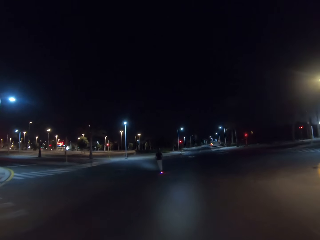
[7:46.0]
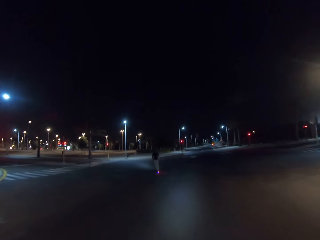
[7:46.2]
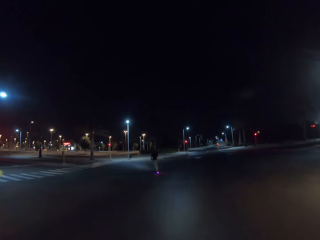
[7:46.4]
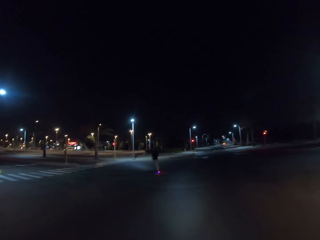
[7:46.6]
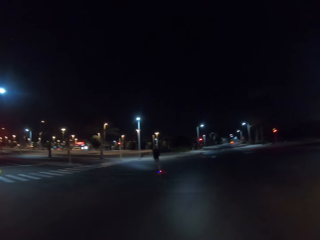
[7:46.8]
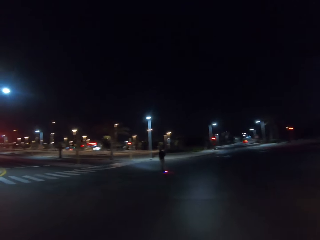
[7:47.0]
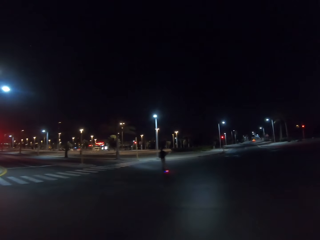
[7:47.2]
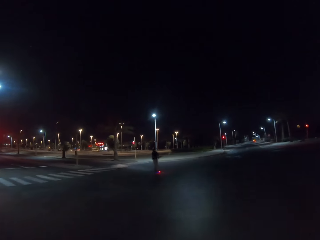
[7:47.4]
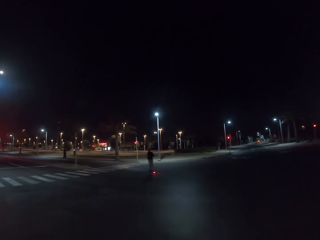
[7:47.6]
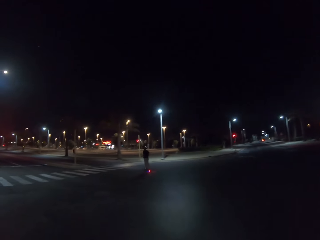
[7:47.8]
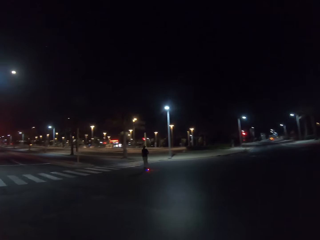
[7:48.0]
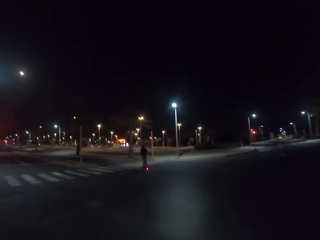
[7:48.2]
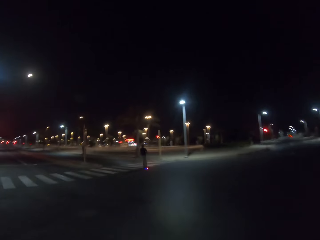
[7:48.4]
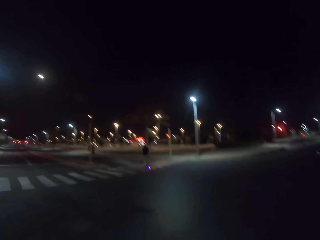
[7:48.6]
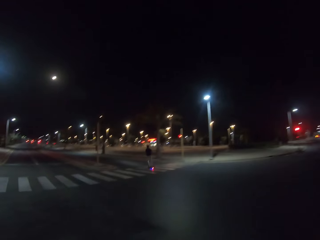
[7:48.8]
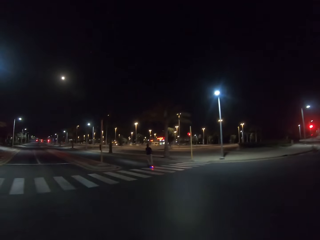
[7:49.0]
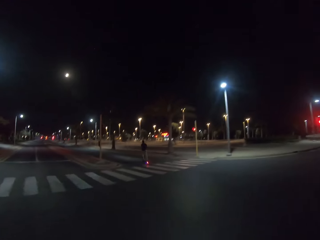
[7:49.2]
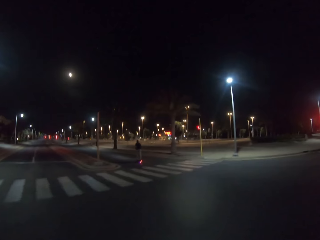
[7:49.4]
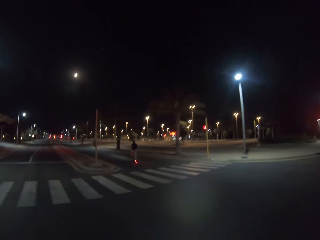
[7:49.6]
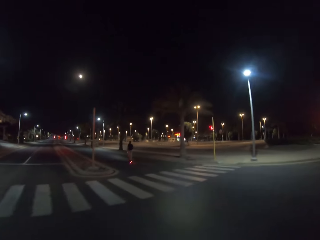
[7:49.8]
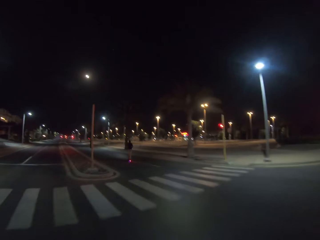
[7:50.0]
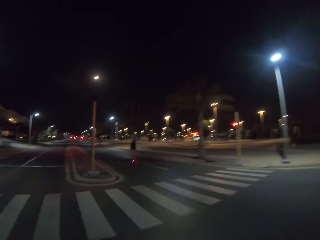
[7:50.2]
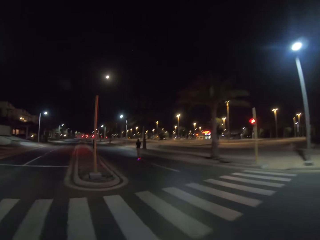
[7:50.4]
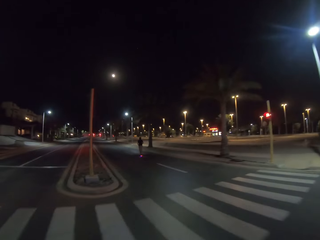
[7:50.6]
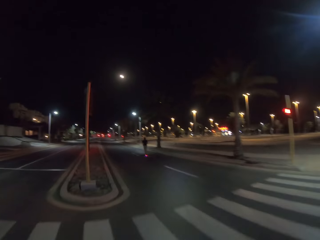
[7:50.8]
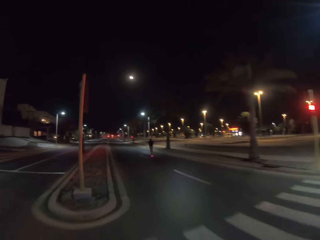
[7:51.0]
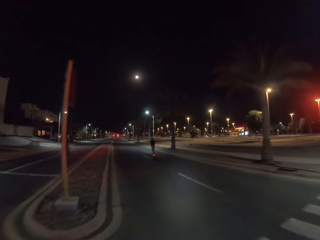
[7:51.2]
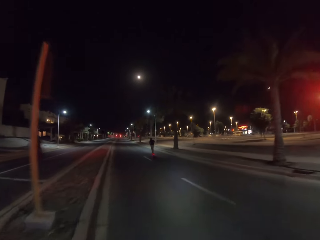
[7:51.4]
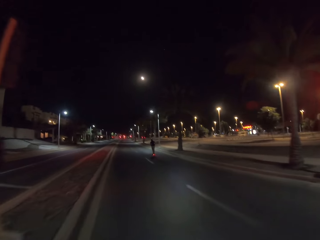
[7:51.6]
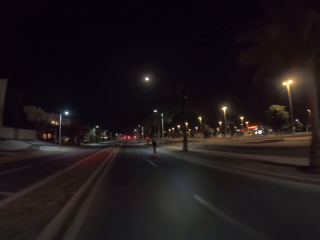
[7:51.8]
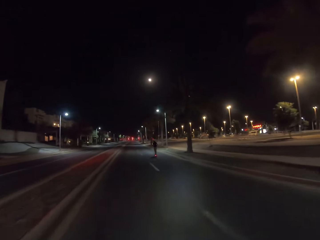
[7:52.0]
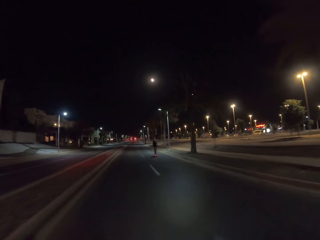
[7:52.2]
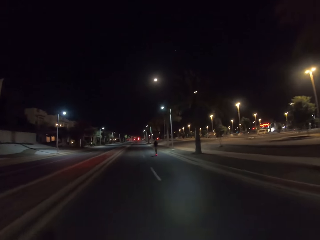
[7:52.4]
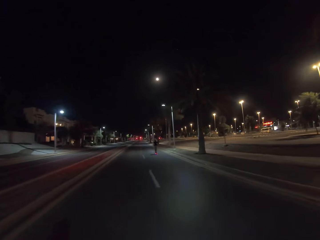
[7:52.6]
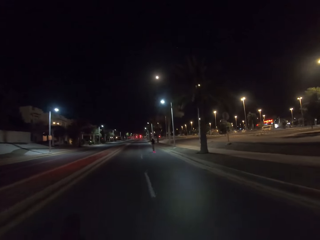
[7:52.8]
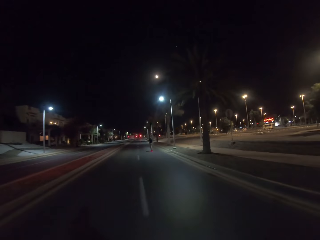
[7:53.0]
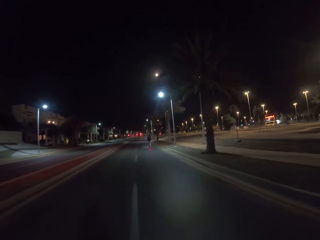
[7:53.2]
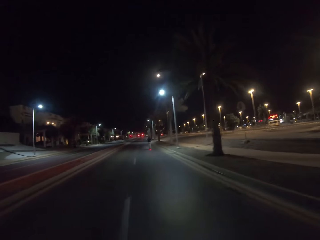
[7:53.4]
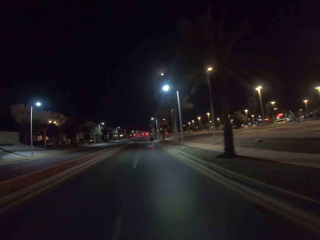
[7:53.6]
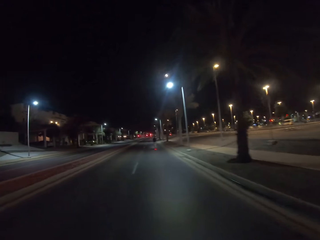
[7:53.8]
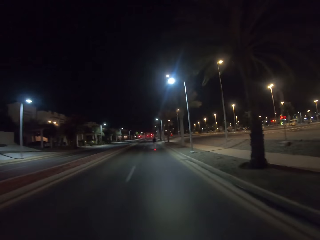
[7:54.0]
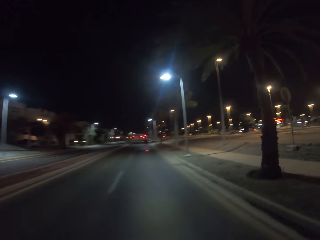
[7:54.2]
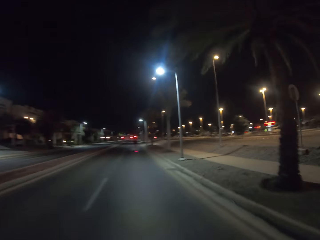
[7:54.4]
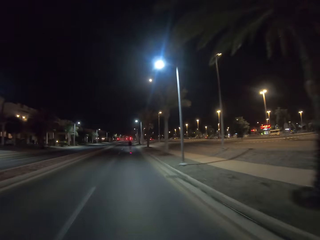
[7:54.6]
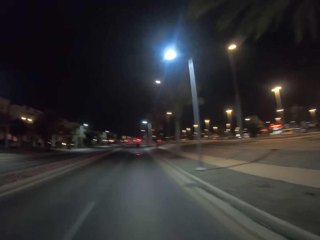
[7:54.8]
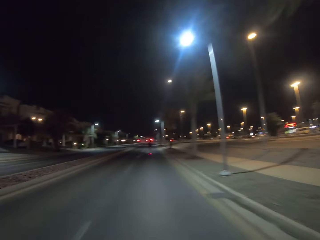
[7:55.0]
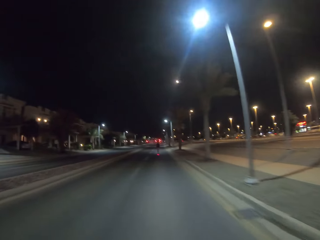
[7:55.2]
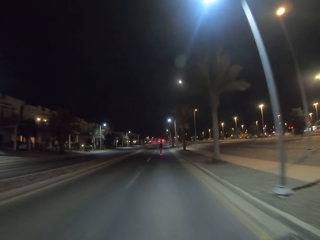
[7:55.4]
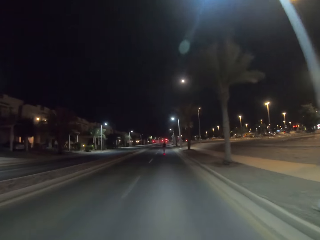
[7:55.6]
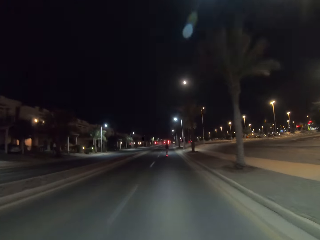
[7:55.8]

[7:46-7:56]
A man rides to the left side. The camera wearer drives to the left side.

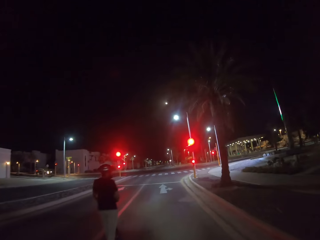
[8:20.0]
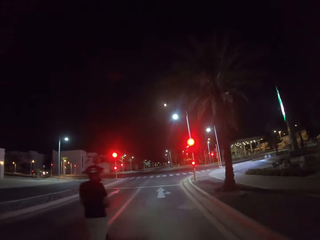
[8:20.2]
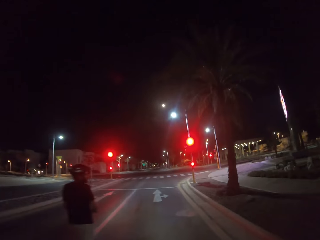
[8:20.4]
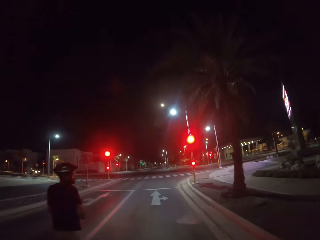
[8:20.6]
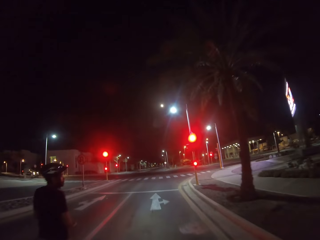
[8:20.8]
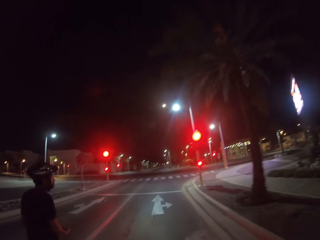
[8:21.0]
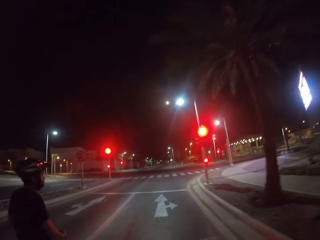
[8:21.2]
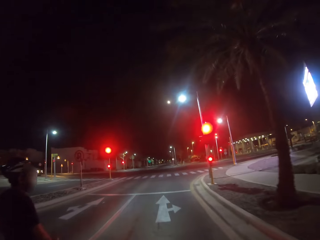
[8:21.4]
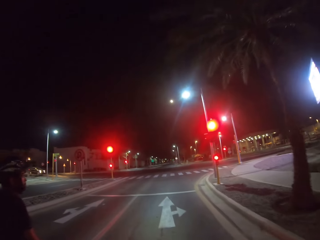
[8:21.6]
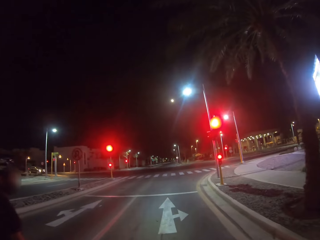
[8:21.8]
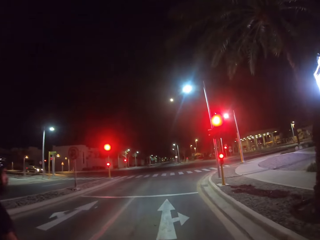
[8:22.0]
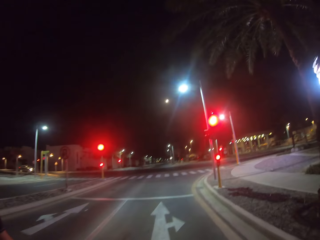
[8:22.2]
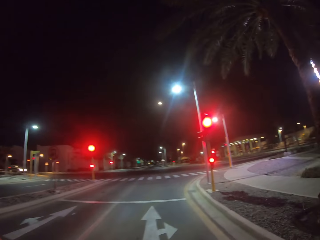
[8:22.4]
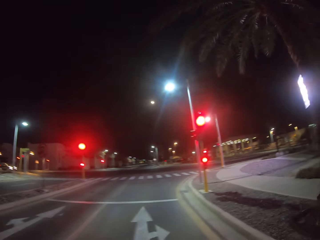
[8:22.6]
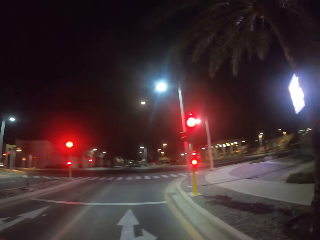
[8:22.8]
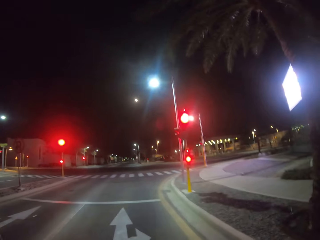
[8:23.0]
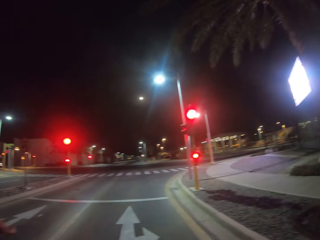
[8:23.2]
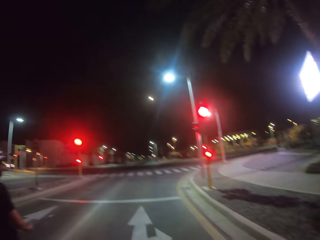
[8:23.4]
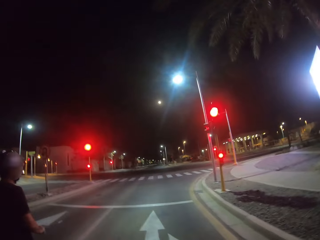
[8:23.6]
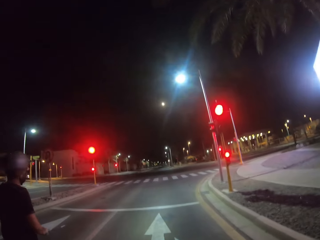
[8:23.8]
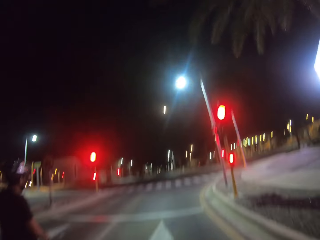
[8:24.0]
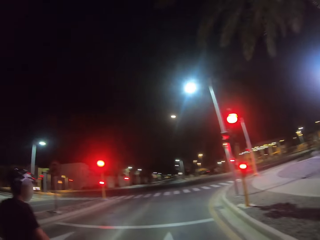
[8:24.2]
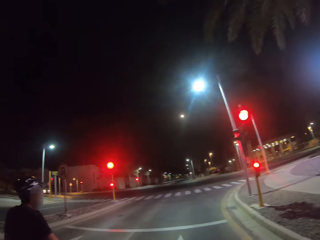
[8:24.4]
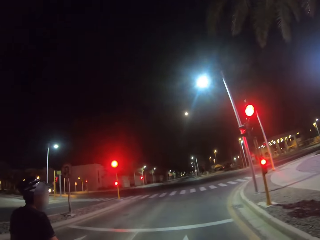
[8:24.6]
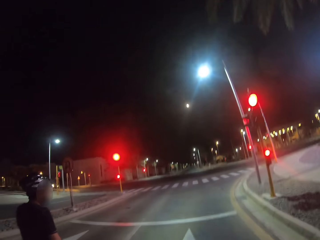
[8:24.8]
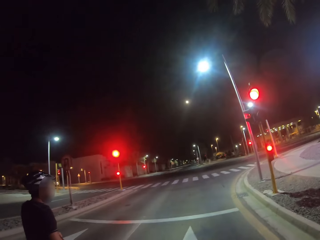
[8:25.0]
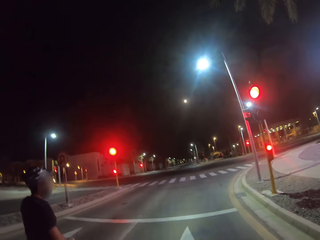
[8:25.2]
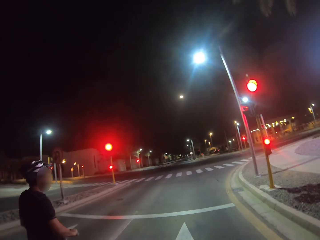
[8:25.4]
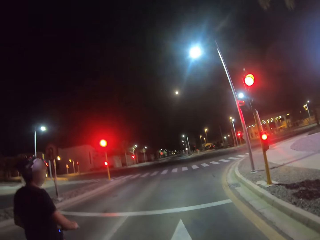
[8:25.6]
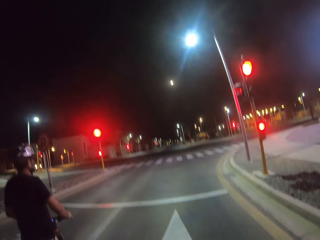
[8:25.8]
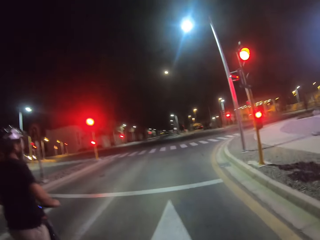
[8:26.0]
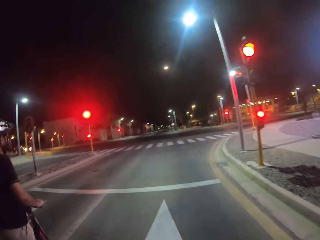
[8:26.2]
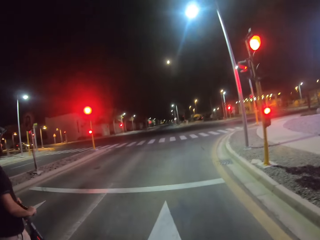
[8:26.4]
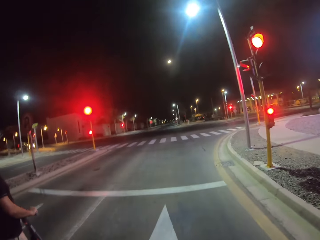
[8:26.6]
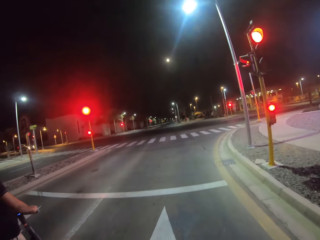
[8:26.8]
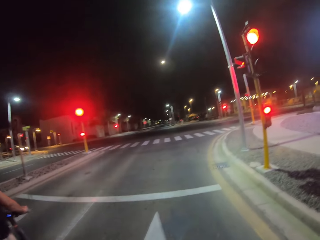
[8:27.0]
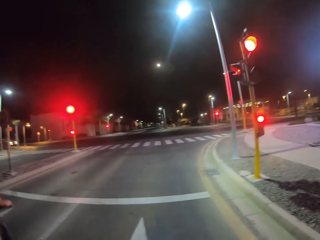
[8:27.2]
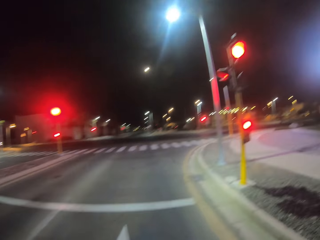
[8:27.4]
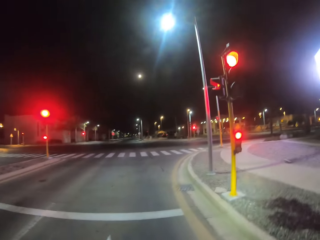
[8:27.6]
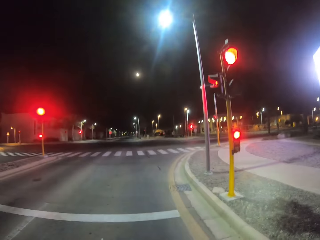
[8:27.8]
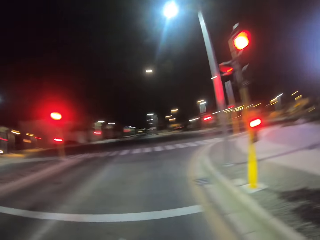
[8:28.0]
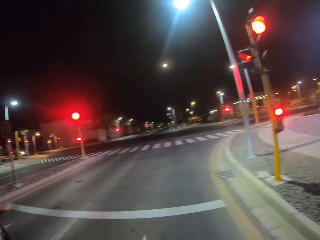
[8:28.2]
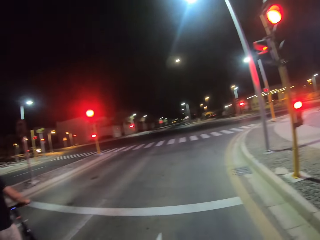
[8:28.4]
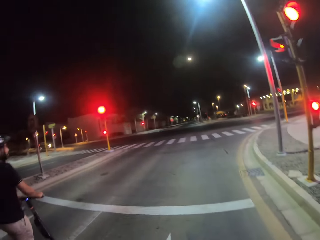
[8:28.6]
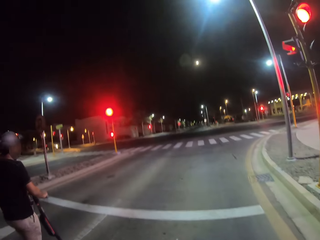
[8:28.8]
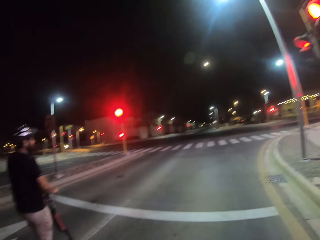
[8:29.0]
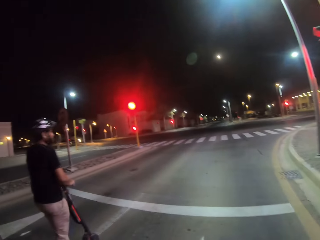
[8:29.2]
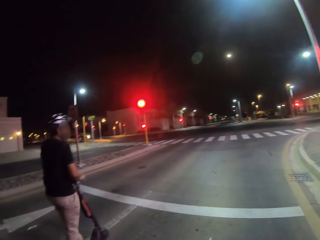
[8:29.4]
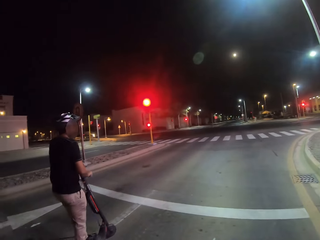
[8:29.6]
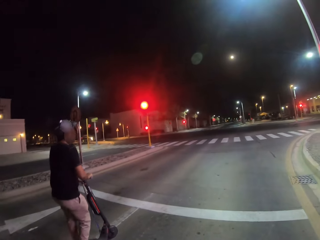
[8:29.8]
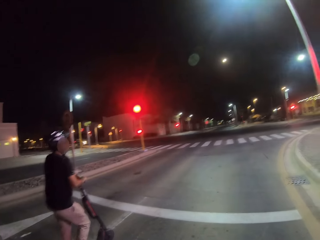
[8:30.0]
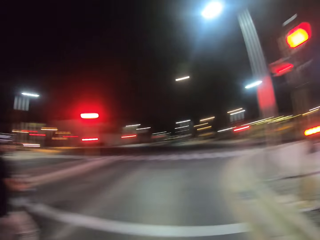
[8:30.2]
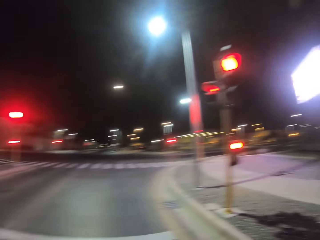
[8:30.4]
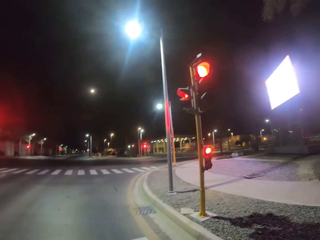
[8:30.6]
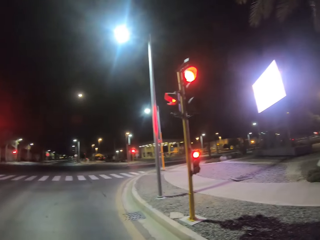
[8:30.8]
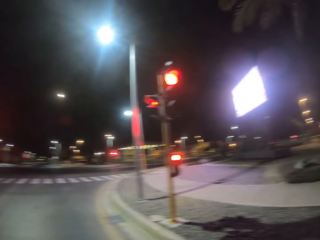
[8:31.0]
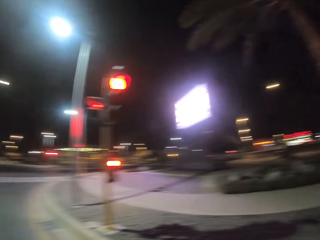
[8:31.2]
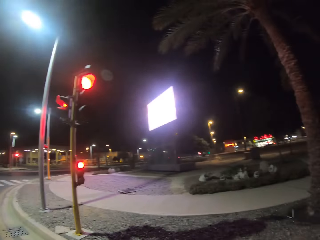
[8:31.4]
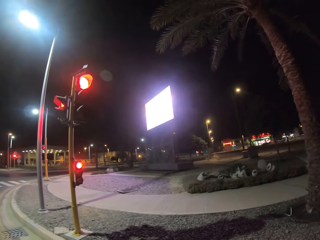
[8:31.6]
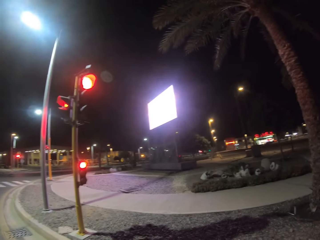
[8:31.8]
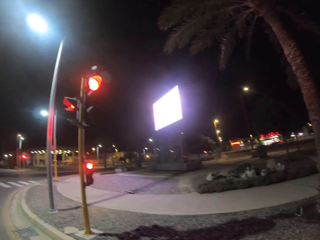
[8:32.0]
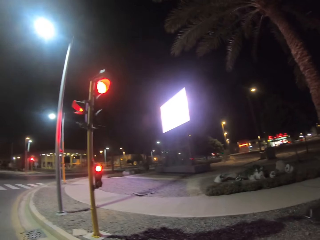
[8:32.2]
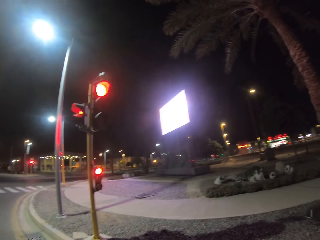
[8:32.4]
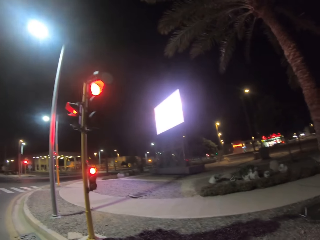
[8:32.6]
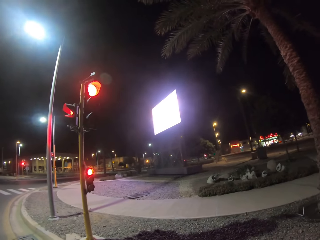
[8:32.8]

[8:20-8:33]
A man stops. The camera wearer stops. They look at the man. The man rides slowly. The camera wearer looks around.
